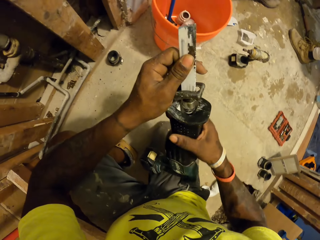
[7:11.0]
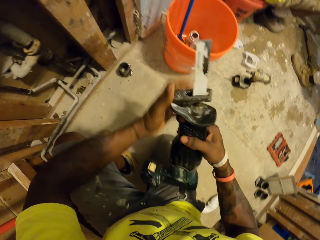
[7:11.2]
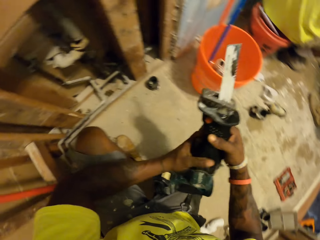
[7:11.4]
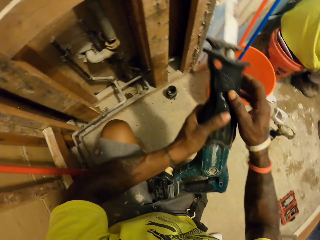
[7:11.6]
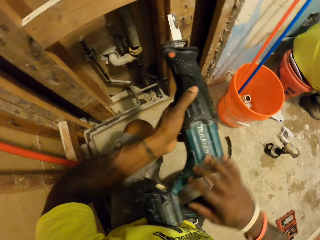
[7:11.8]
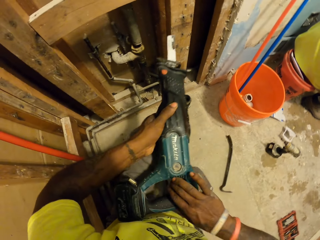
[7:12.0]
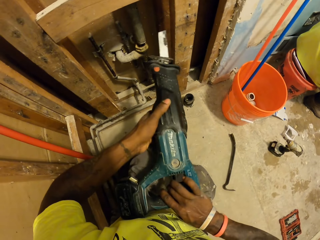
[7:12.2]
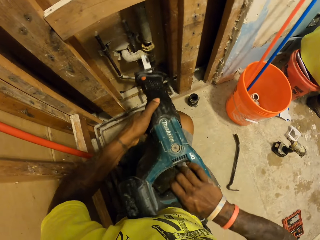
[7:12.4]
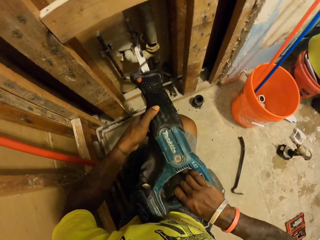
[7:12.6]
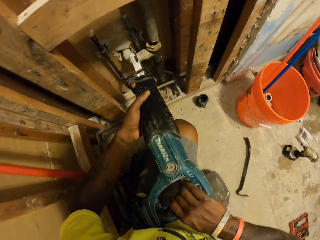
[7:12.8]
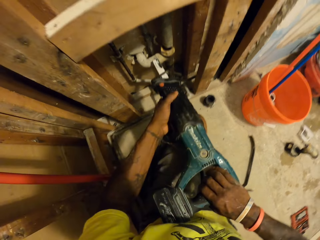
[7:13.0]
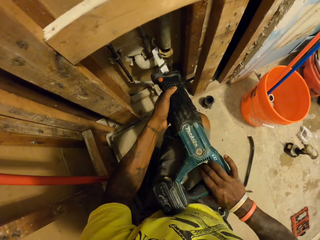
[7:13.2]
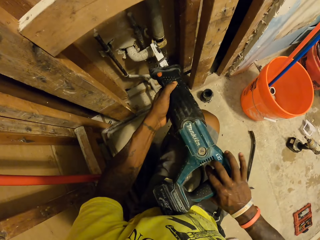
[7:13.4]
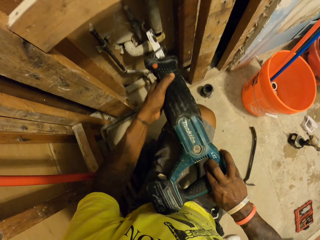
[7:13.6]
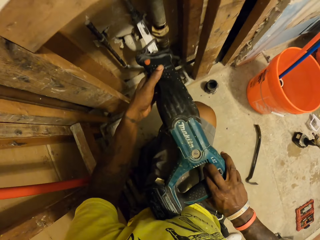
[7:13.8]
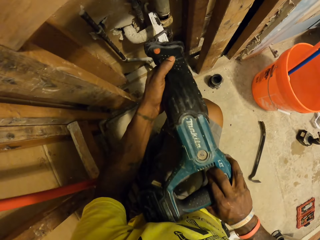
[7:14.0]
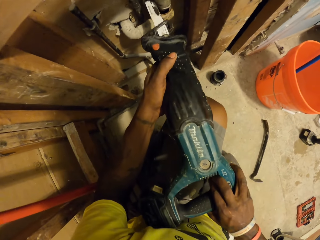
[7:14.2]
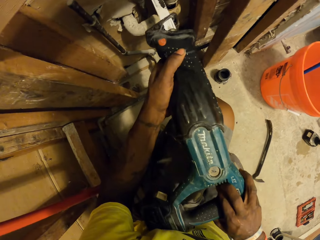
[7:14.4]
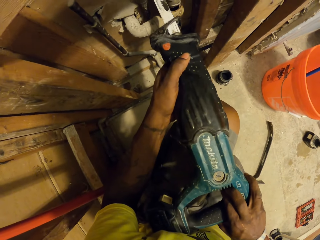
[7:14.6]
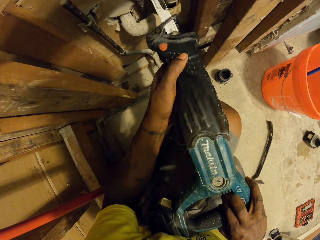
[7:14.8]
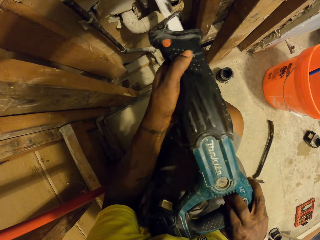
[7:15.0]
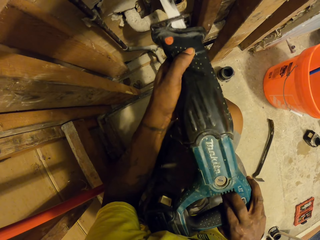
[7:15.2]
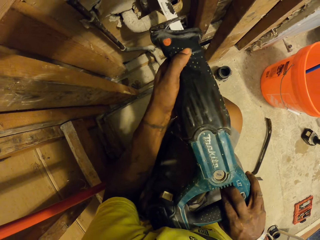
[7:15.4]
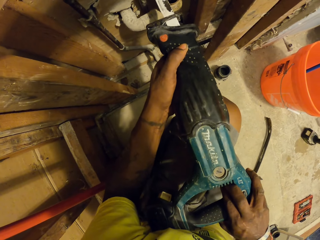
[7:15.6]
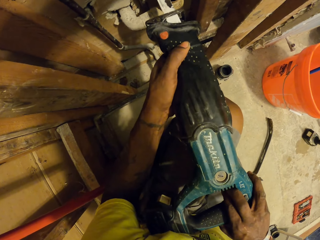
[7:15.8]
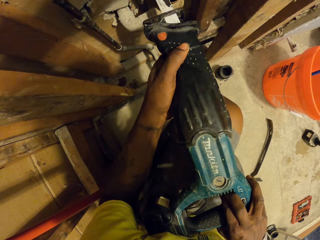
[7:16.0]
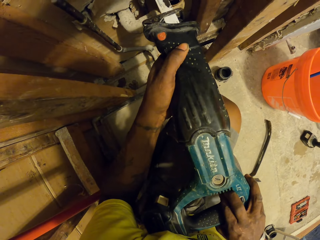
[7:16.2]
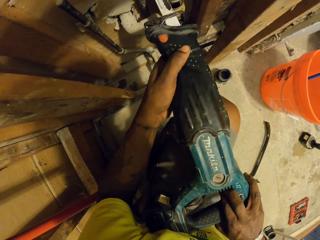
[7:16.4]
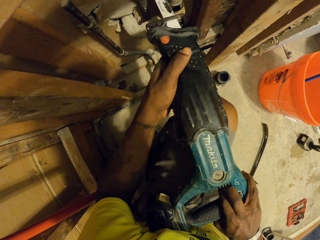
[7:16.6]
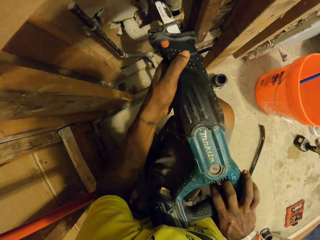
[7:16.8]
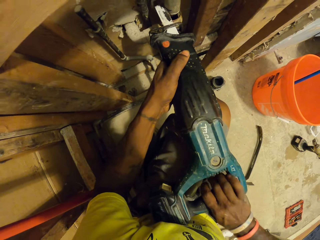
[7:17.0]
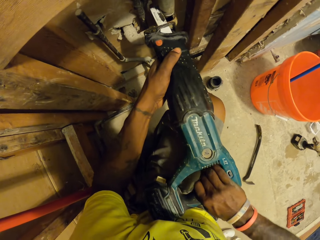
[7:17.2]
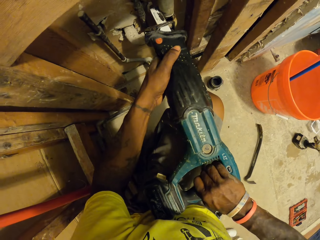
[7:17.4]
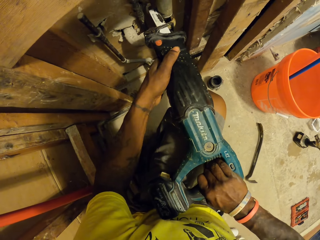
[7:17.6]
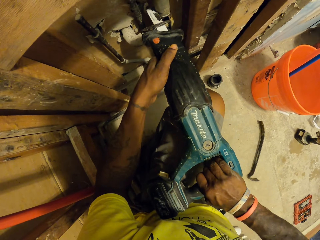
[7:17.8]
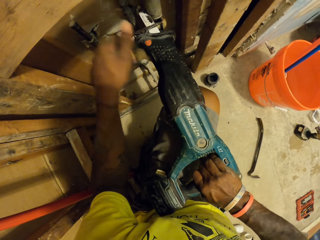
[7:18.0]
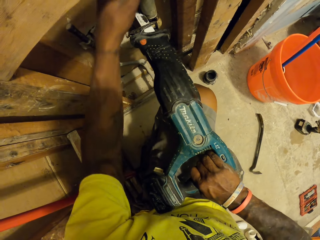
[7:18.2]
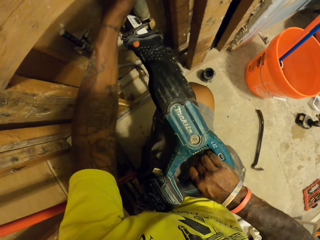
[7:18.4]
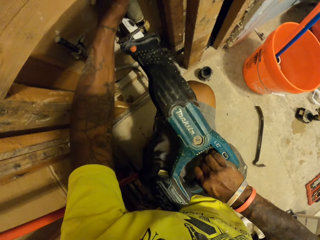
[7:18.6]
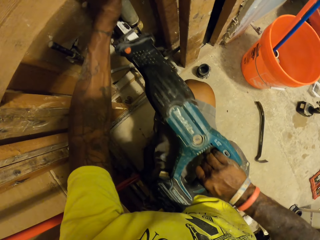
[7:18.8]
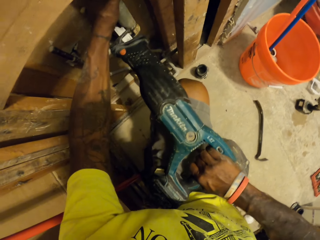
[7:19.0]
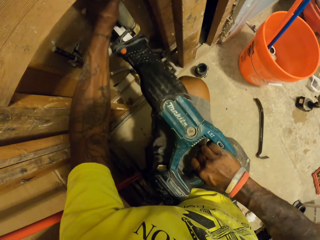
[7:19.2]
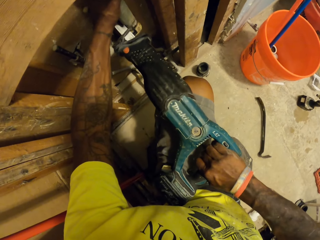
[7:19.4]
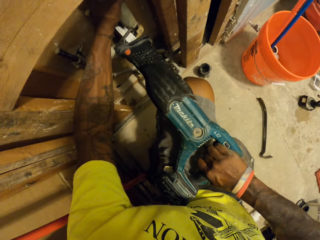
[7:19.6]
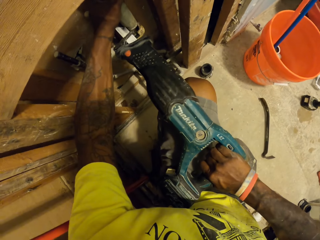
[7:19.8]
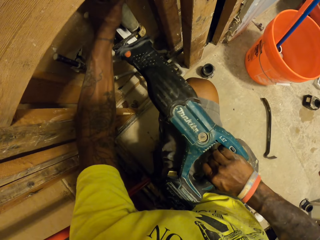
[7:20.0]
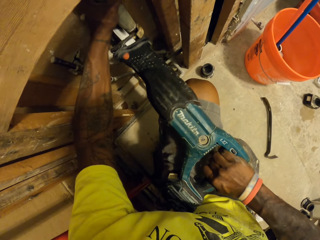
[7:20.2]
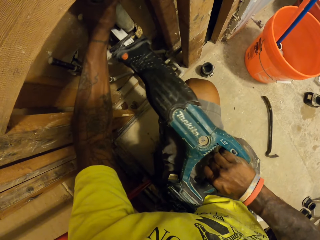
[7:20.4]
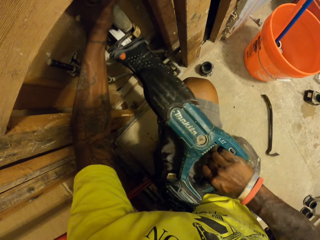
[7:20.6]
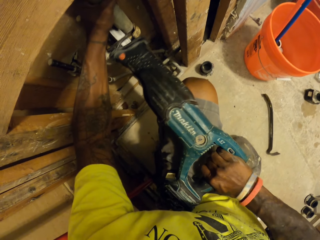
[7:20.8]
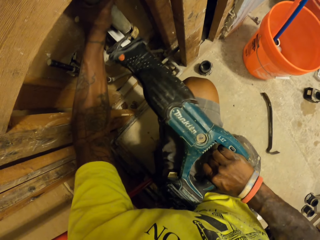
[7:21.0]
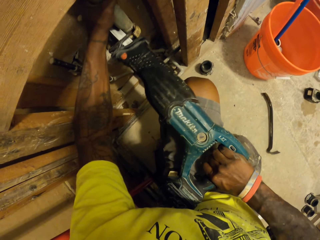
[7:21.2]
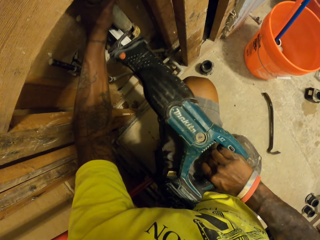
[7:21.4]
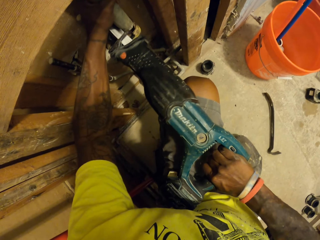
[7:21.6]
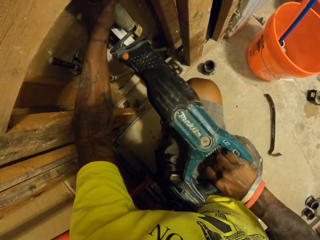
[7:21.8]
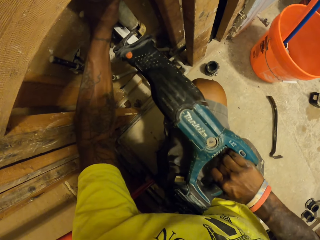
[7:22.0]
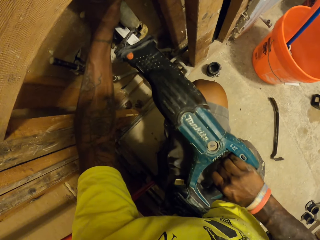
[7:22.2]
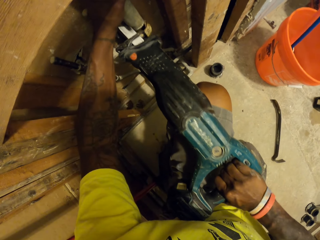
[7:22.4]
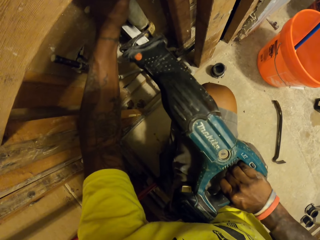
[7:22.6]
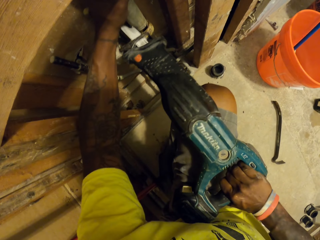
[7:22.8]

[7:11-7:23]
The camera wearer carries the reciprocating saw with both hands. He places the reciprocating saw on the pipe on the wall with both hands. He cuts the pipe on the wall with the reciprocating saw in his hands. He holds the pipe on the wall with his left hand. He cuts the pipe on the wall with the reciprocating saw in his hands.

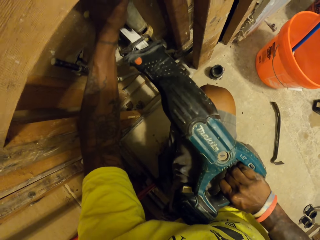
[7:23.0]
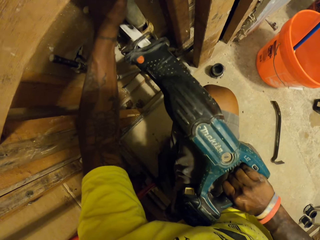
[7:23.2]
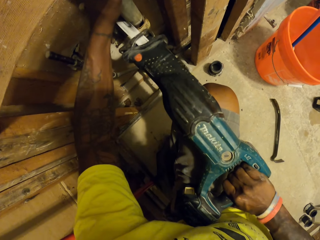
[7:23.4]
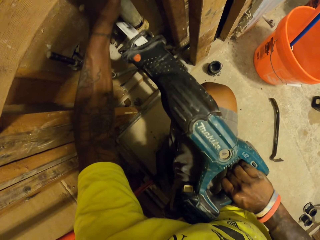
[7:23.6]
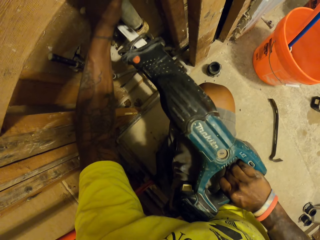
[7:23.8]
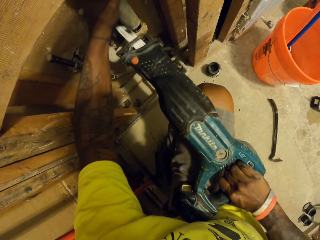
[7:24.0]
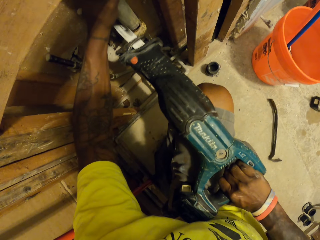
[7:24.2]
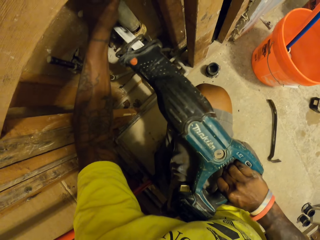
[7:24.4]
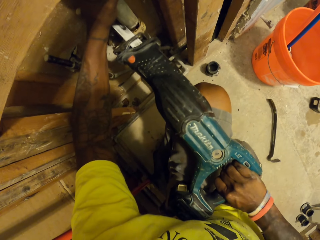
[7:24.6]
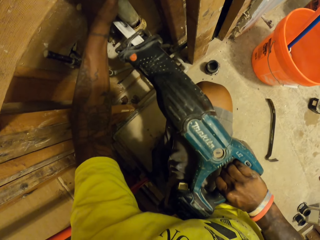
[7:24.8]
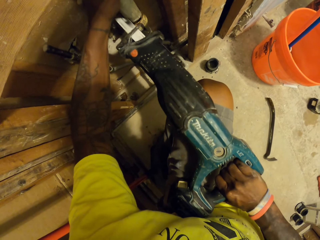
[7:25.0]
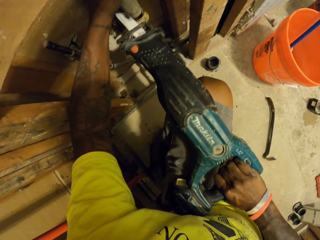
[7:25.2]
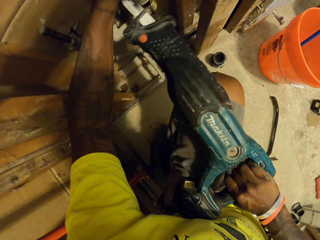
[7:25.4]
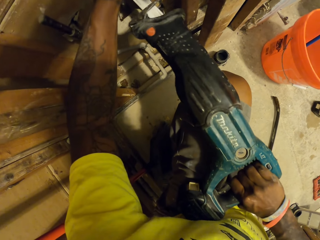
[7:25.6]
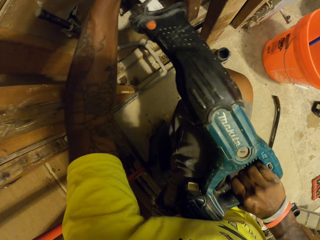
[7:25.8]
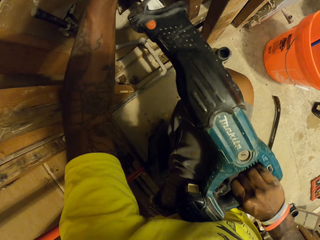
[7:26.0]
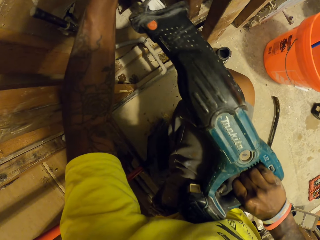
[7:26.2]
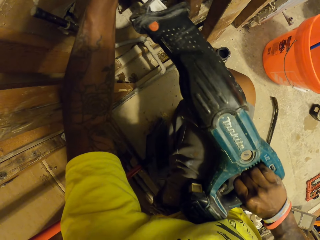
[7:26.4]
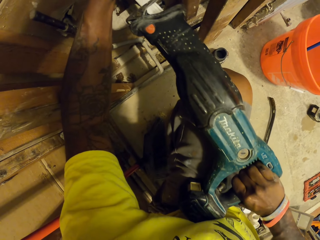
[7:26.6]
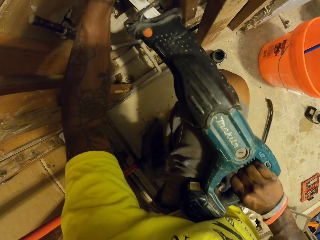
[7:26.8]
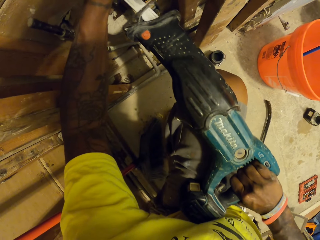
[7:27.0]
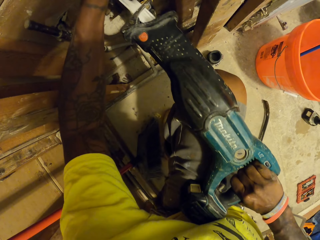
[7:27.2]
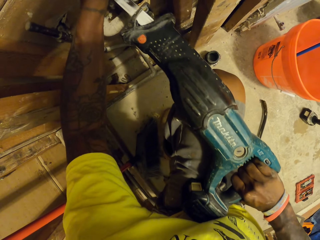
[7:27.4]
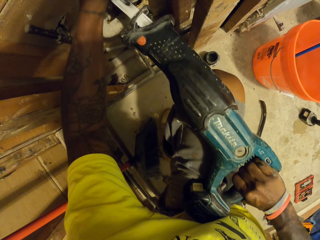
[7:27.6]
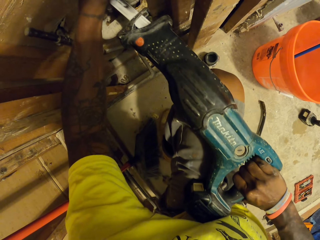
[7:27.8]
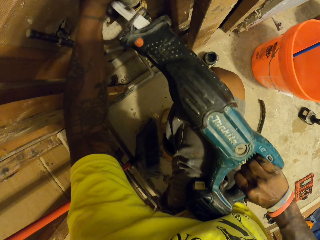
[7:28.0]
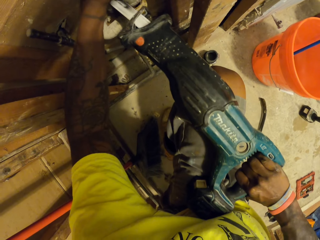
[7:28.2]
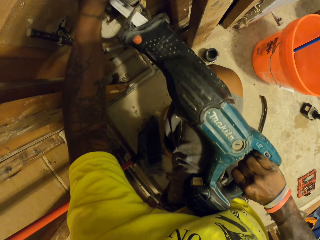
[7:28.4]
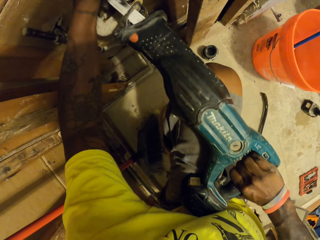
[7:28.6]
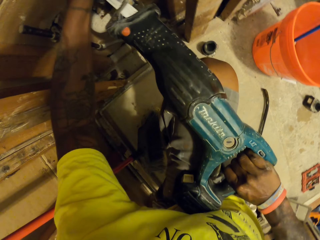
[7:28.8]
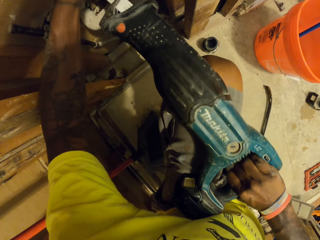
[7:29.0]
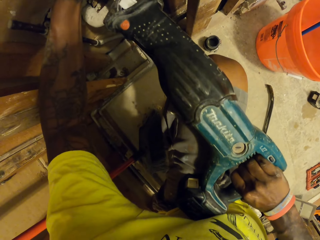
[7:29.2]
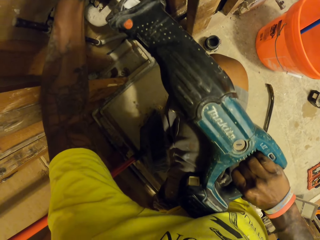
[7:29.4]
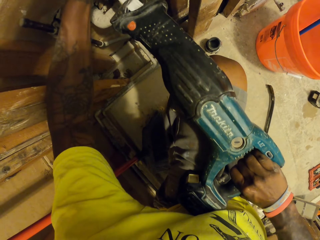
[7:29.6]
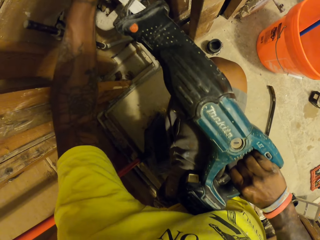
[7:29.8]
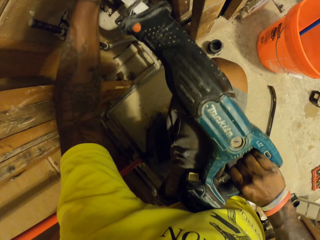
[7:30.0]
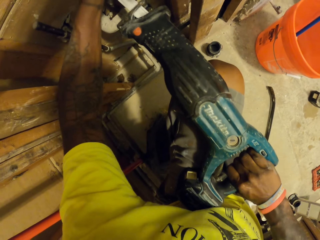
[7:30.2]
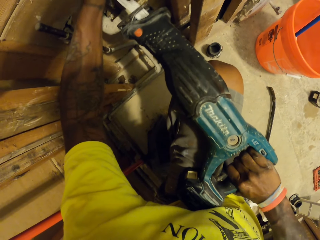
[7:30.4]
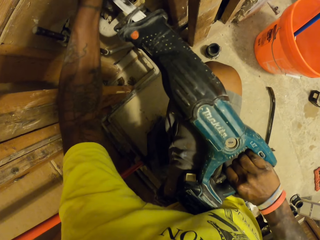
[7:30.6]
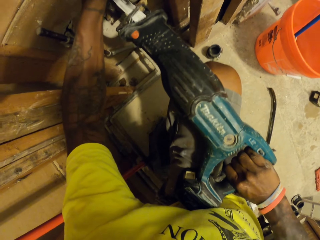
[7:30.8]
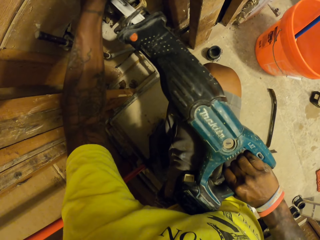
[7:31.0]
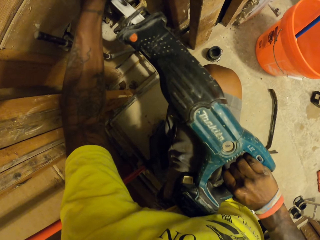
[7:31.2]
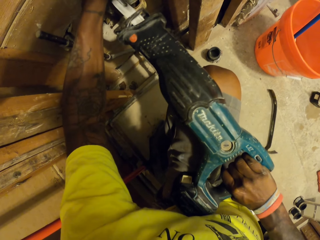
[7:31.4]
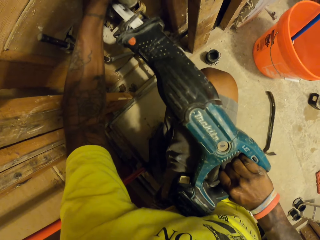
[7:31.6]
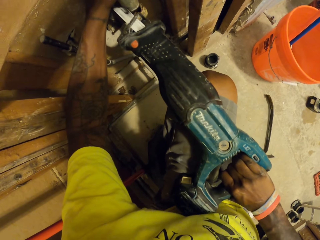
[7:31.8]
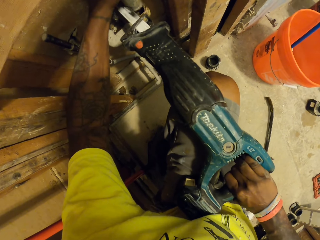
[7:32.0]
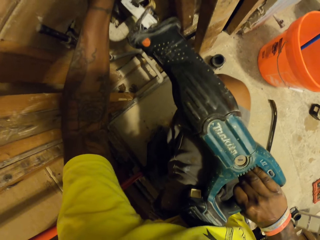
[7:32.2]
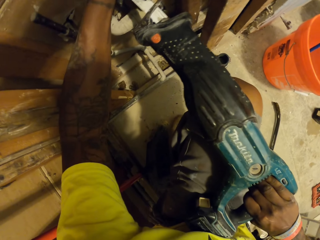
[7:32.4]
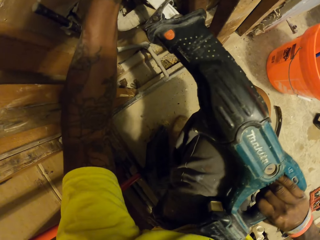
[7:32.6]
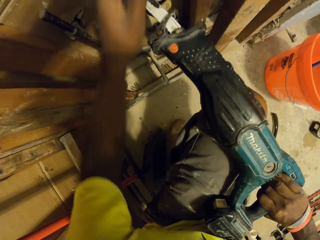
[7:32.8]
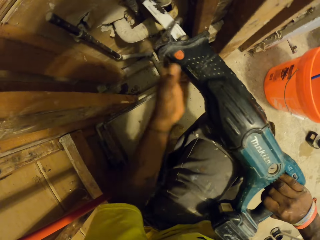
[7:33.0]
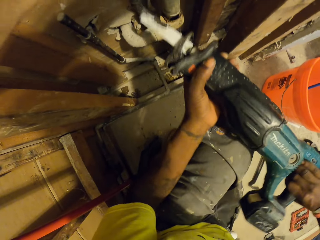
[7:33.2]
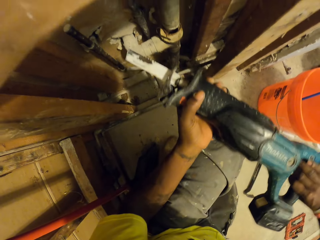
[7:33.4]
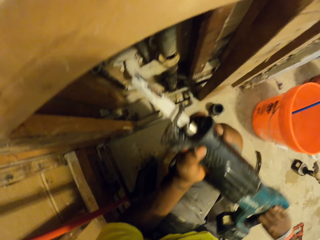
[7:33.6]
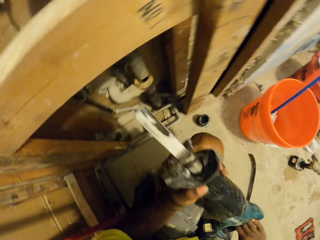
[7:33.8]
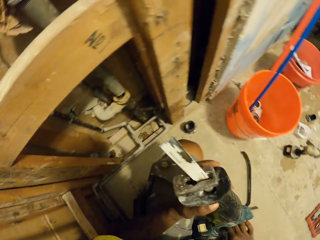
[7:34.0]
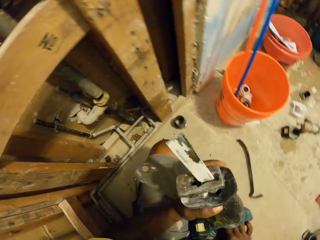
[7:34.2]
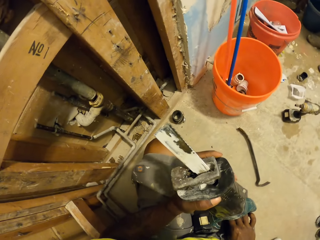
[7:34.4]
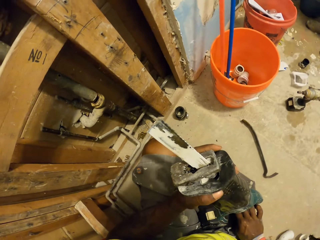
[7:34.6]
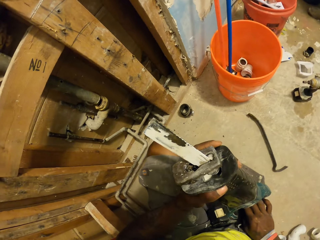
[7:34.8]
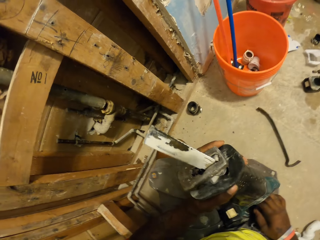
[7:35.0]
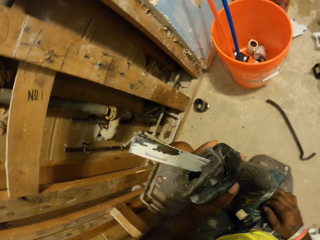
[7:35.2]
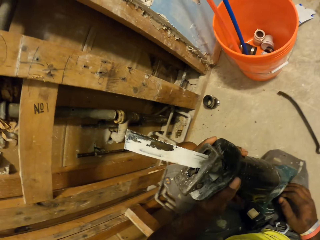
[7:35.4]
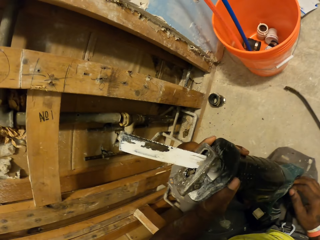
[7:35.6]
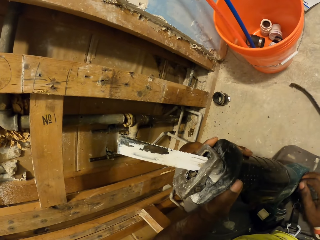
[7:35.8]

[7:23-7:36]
The camera wearer removes the reciprocating saw from the pipe on the wall with both hands. He looks at the machine.
